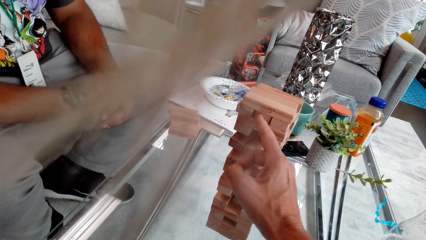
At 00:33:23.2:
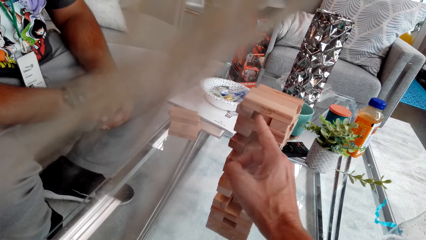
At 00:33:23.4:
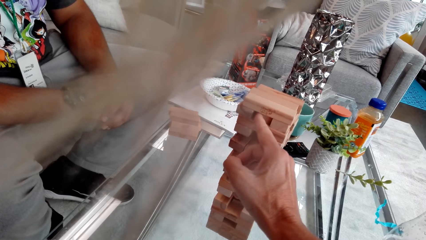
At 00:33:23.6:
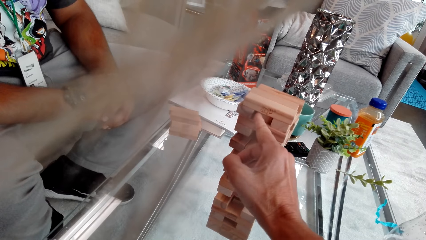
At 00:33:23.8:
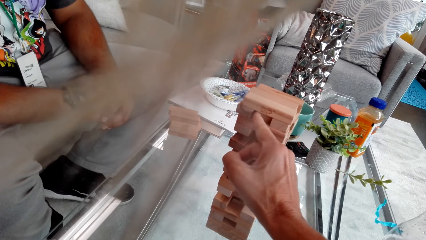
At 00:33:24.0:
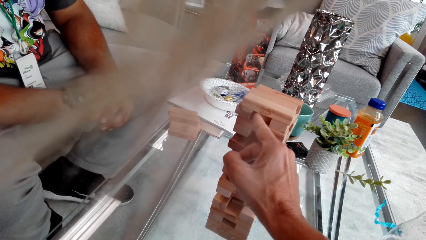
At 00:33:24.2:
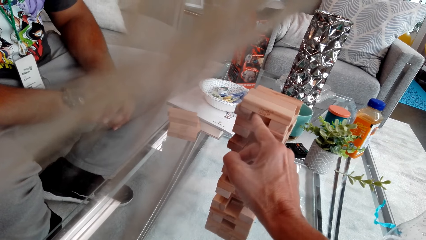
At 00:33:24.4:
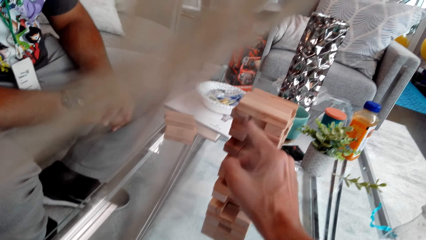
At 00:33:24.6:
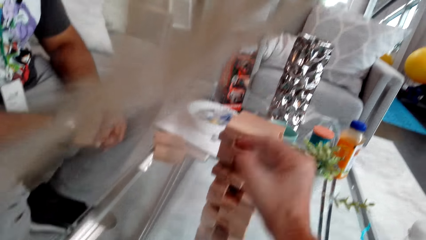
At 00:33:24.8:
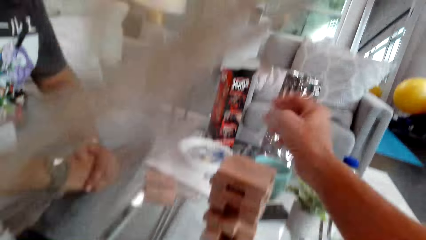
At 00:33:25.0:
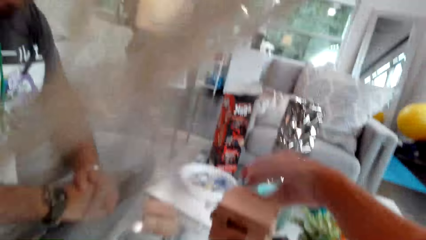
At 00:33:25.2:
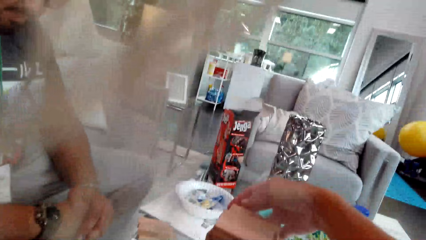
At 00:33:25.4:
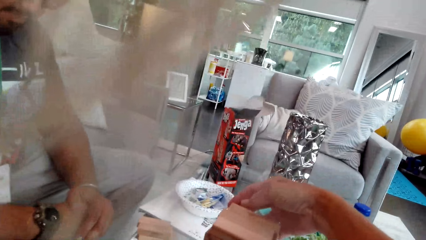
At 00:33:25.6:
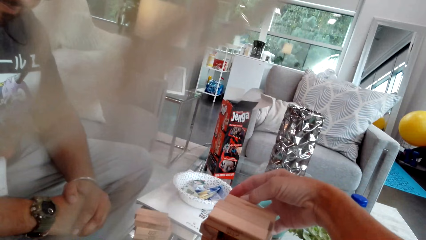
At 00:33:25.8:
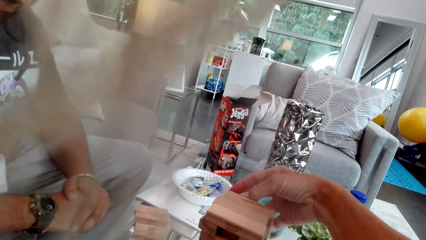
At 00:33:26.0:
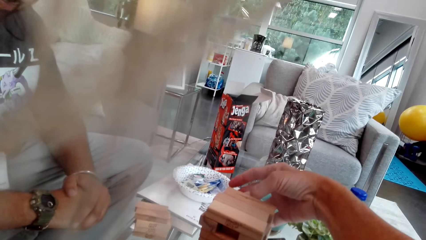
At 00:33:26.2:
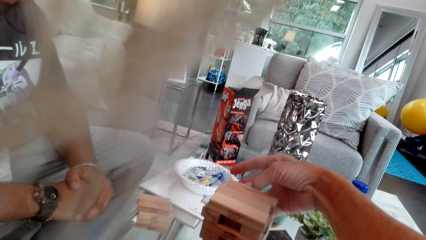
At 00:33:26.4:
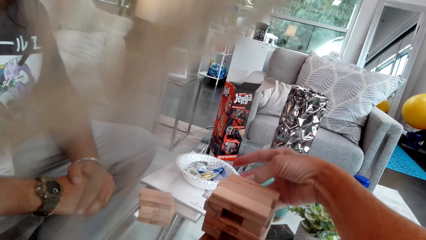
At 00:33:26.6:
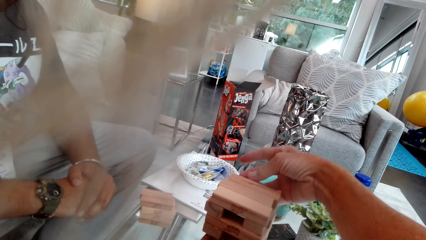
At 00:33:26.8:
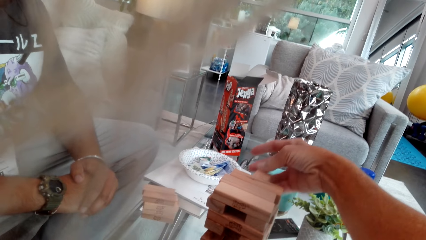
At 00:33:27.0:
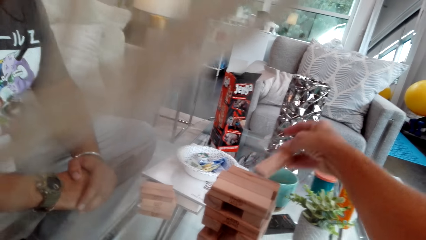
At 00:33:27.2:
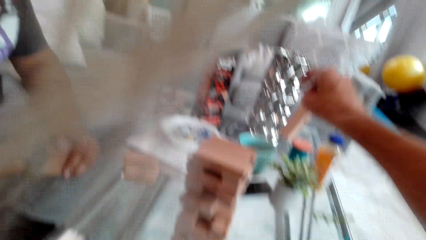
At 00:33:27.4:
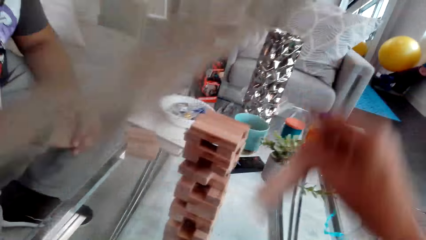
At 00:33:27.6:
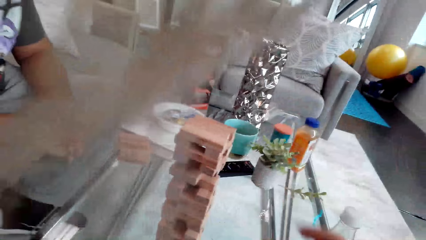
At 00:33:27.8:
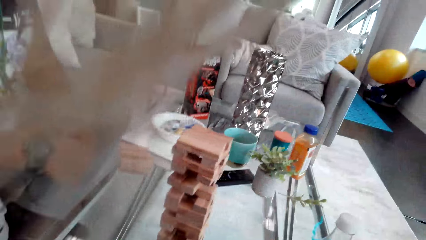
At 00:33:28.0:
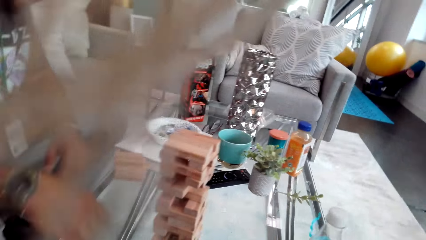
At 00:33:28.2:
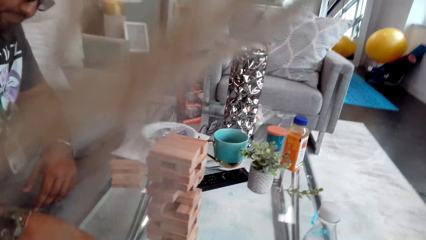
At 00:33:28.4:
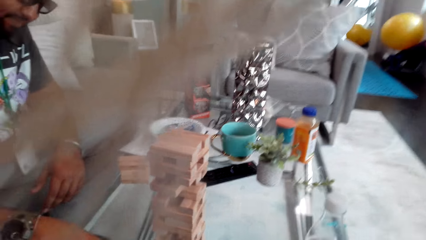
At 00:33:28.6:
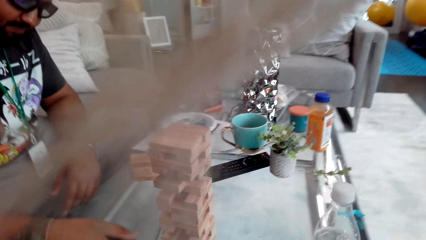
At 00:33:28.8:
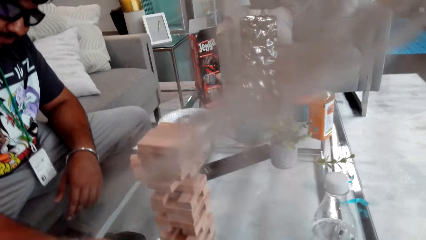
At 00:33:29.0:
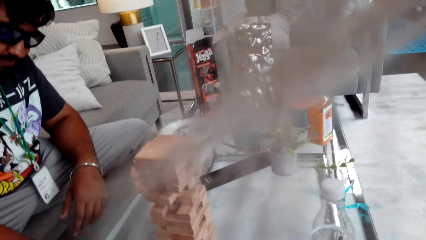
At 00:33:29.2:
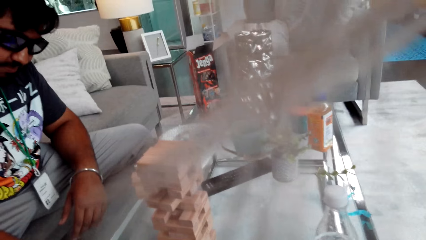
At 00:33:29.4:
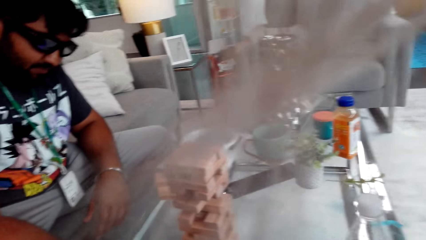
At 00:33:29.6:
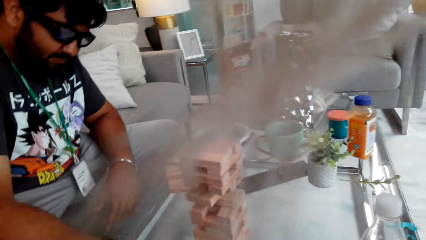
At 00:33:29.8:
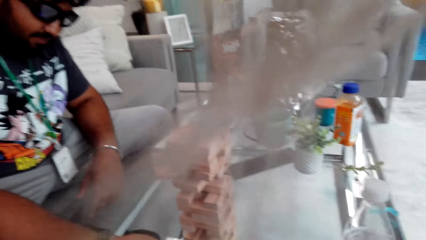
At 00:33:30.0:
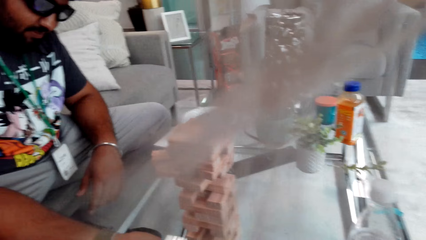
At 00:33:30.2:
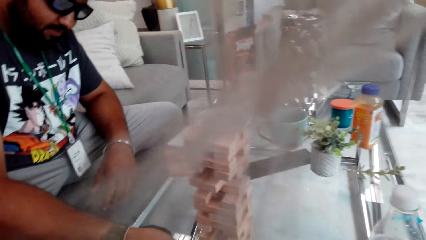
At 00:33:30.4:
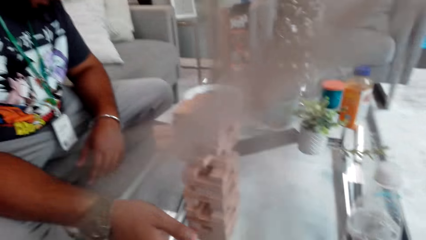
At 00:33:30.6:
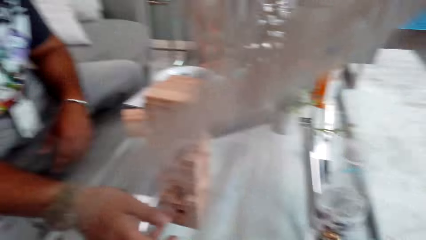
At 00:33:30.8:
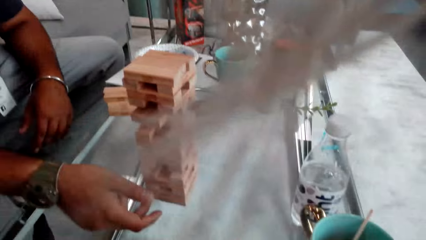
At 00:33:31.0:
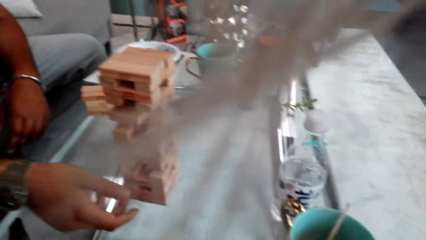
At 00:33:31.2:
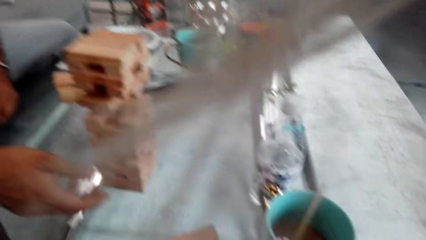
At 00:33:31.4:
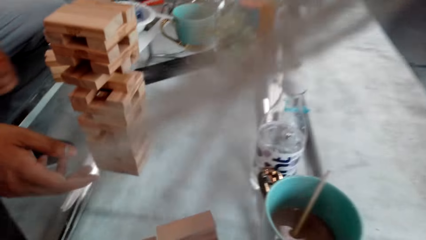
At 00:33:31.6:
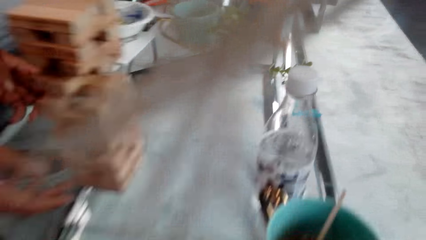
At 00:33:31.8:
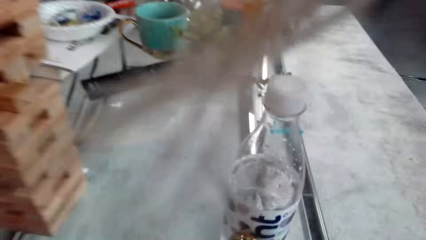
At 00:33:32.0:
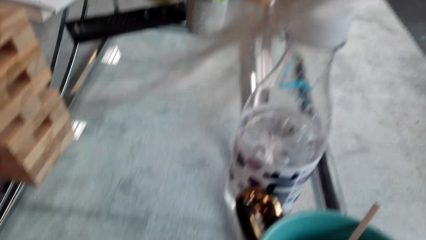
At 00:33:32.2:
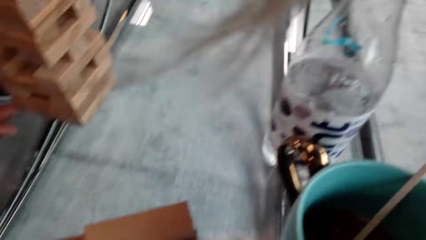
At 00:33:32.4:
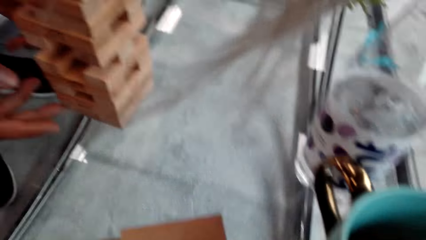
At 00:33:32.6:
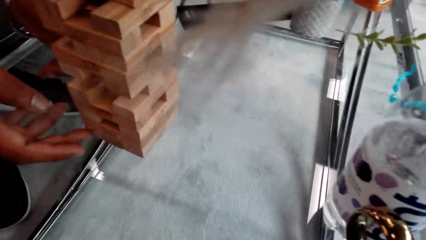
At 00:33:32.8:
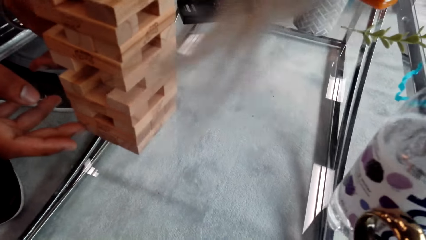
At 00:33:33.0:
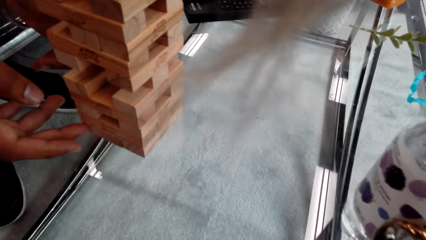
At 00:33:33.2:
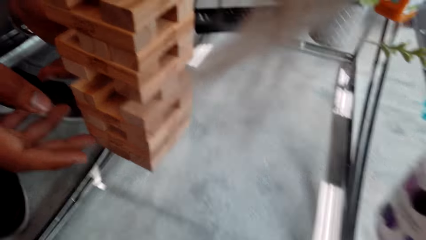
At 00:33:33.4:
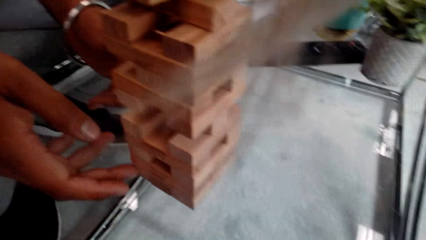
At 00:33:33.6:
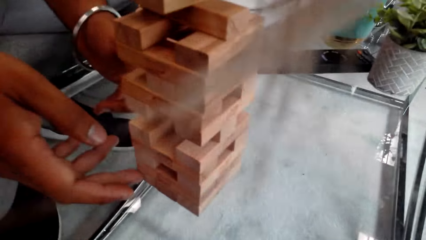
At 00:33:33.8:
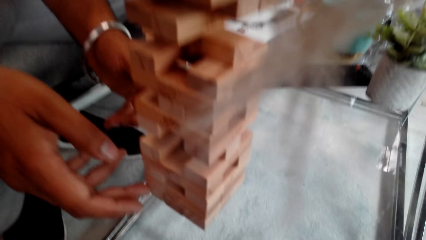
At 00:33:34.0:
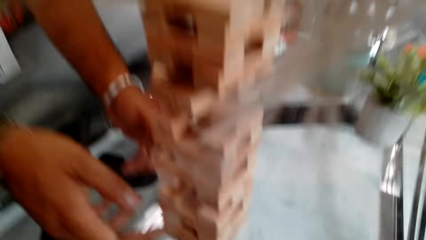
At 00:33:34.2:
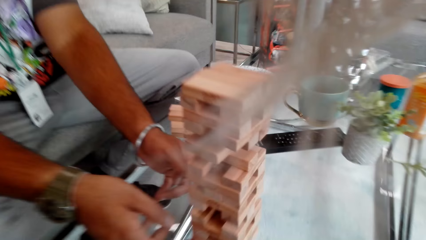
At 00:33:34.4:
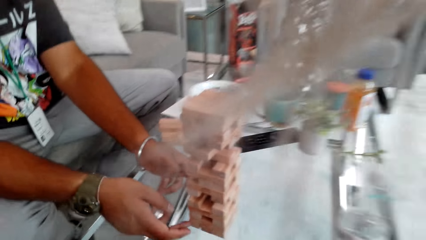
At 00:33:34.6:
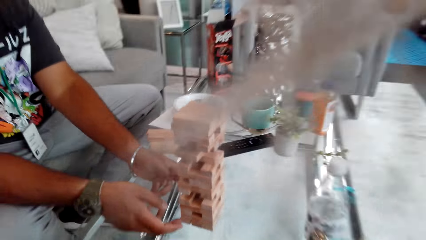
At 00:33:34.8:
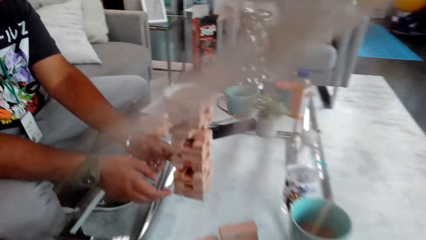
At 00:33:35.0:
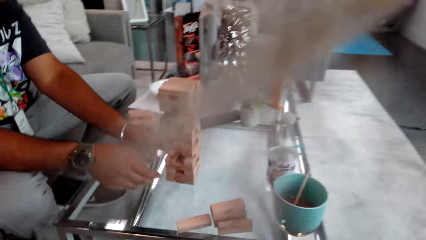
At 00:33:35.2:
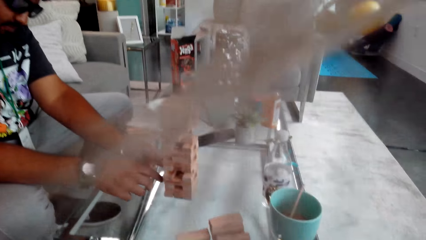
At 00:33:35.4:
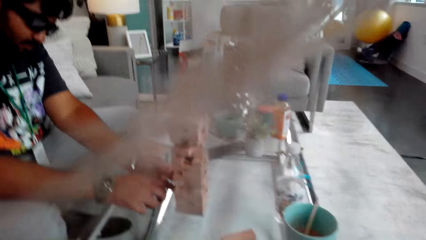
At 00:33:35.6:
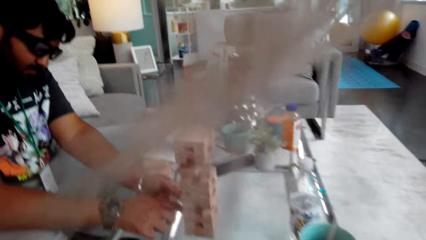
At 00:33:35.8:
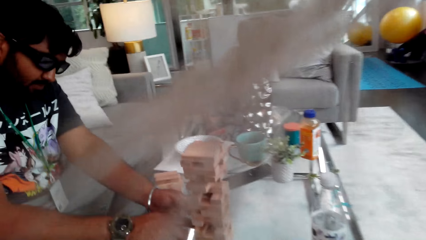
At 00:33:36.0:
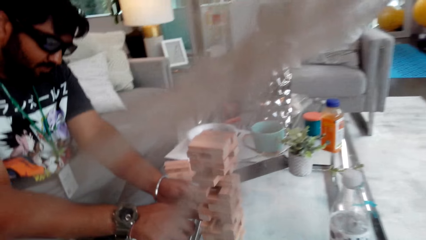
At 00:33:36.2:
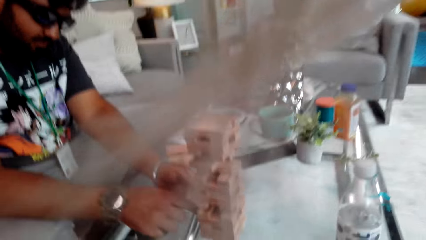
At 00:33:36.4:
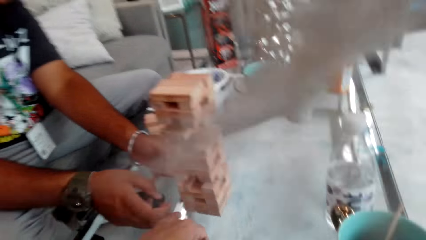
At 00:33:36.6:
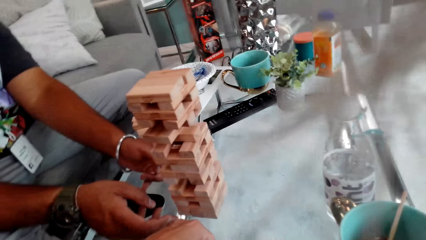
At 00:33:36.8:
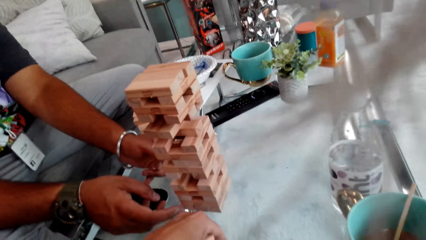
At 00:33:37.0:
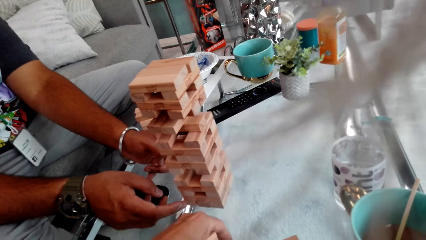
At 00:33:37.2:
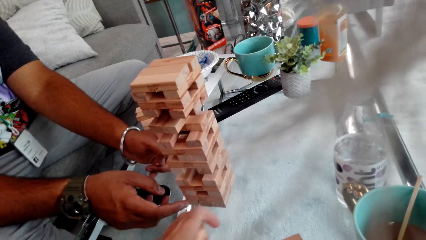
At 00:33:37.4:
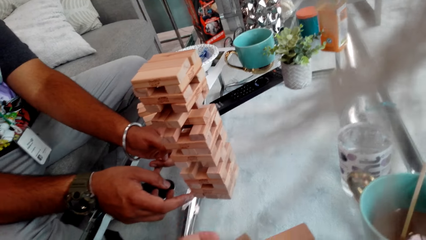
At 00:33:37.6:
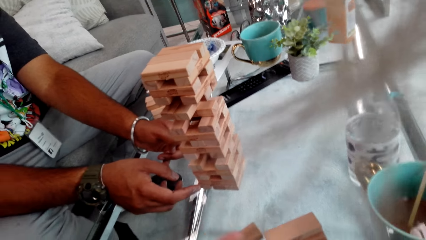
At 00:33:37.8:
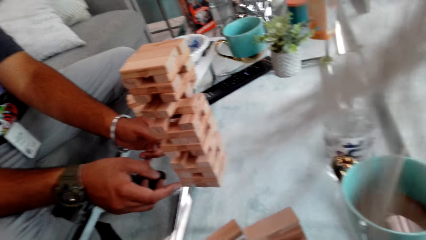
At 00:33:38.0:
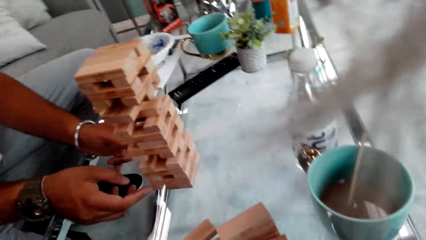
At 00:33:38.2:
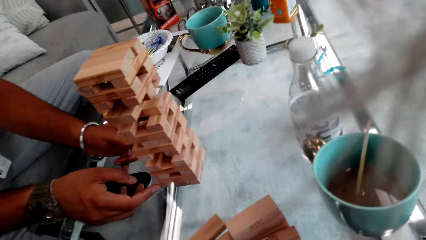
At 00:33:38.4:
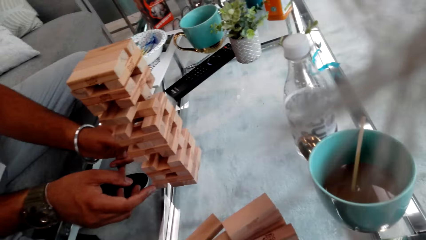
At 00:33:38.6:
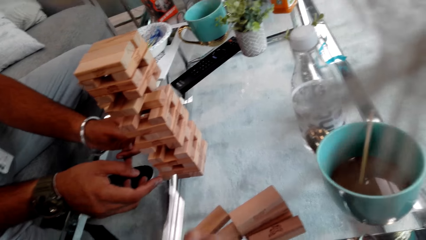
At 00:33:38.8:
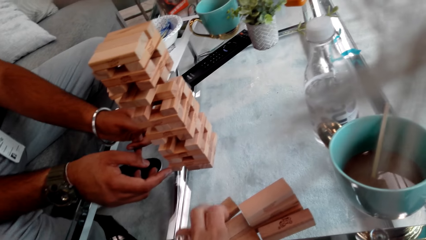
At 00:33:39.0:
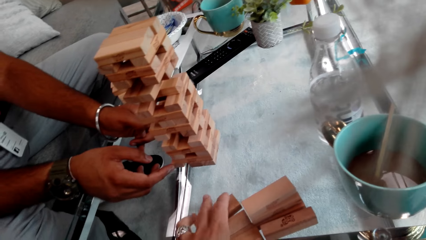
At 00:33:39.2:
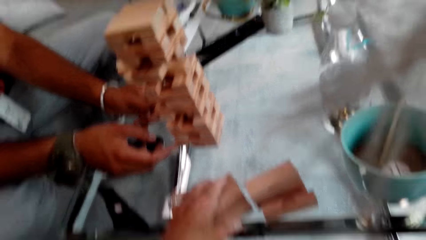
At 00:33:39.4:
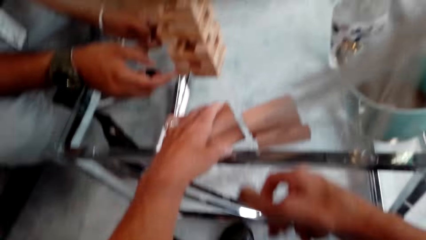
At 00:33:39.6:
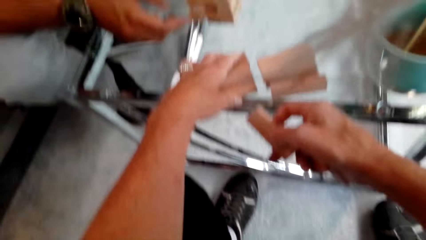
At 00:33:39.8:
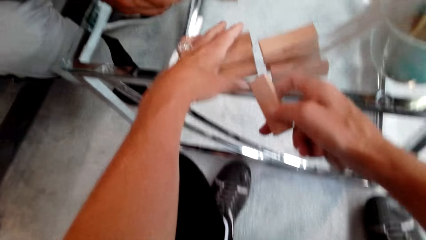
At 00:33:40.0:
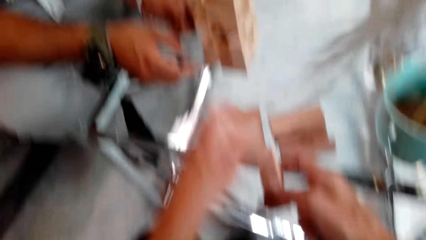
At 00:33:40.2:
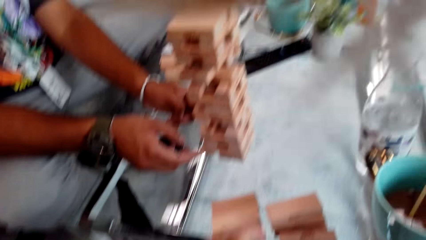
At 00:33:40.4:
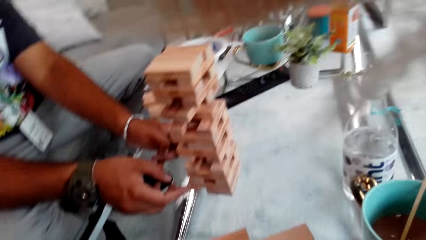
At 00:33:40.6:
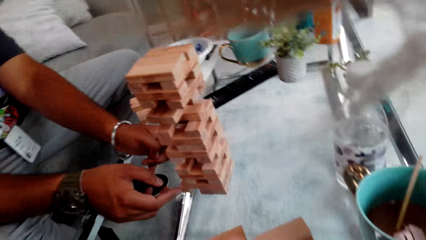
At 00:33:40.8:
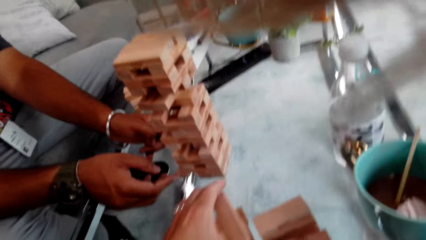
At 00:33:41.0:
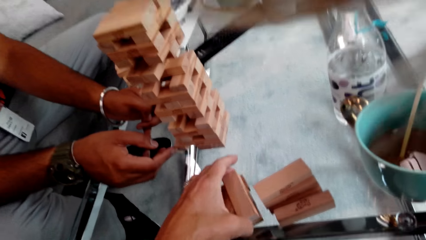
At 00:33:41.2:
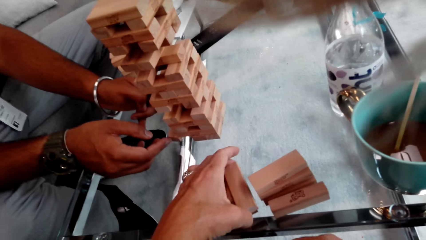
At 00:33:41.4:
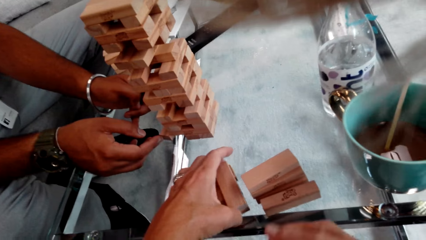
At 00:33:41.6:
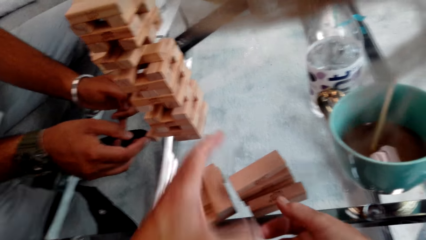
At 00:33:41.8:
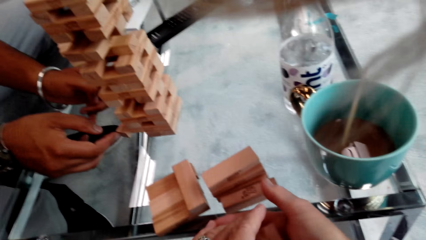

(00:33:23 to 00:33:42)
The camera wearer pulls the wood and takes the jenga block. A person stretches a hand, pushes the wood, plays the jenga game with both hands, and pulls the wood. The camera wearer holds the woods on the table, arranges jenga blocks on the table, and places the wood on the table.
